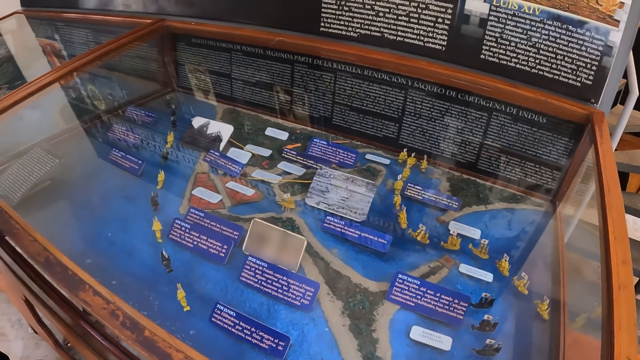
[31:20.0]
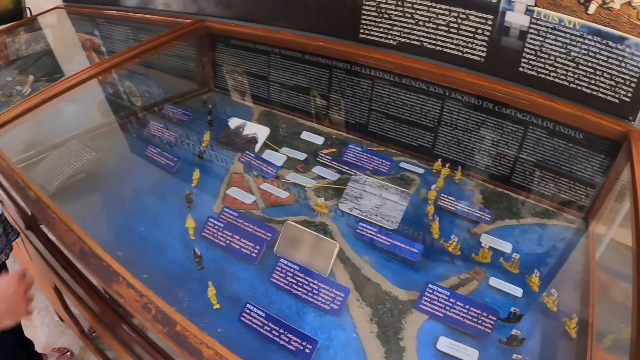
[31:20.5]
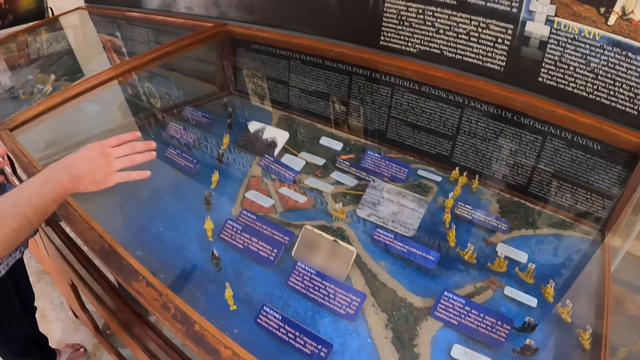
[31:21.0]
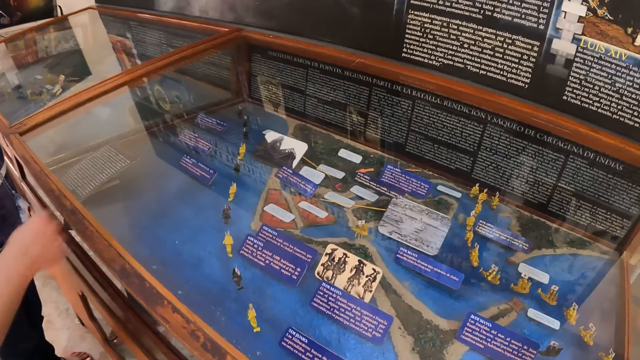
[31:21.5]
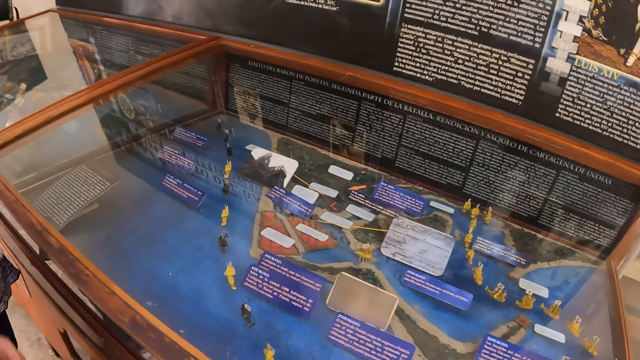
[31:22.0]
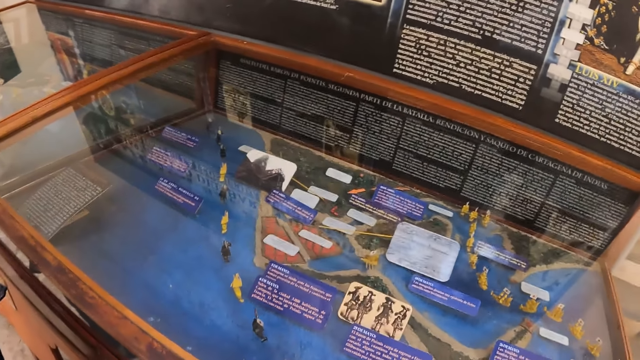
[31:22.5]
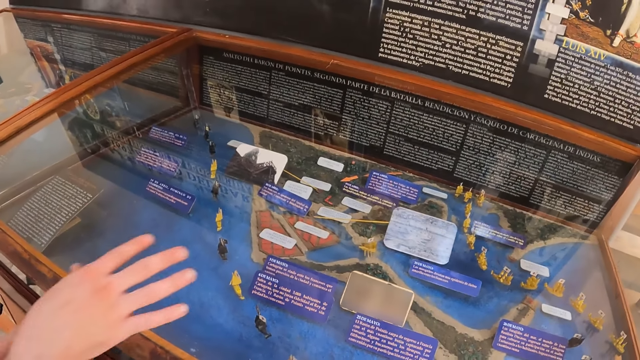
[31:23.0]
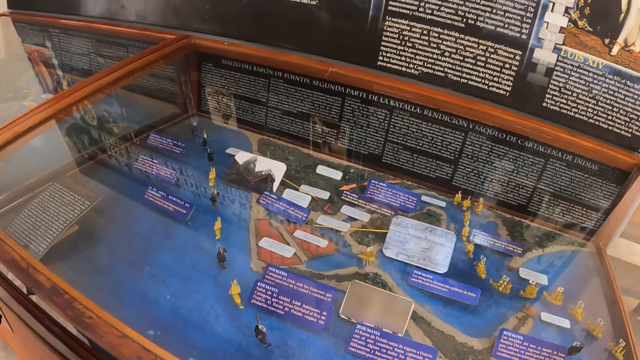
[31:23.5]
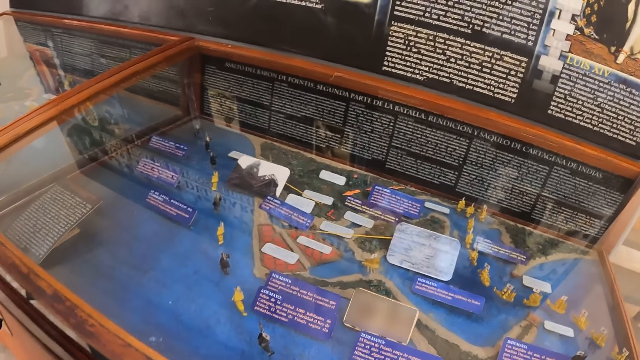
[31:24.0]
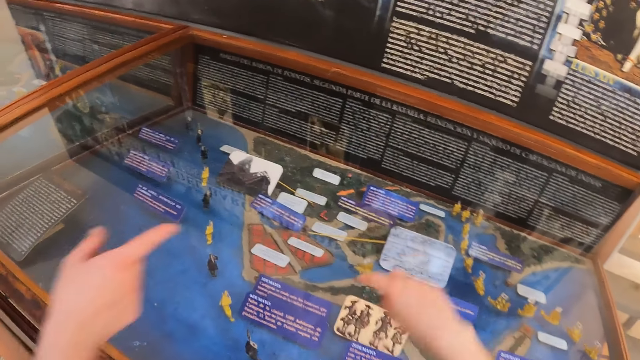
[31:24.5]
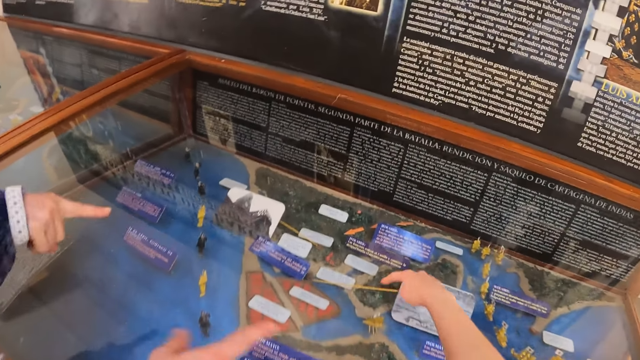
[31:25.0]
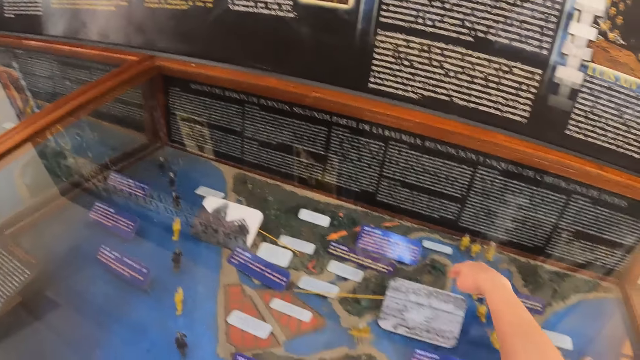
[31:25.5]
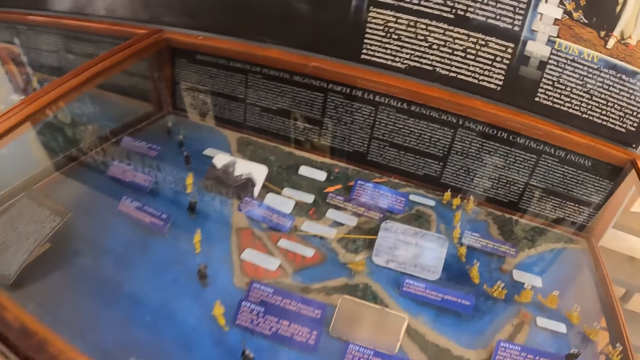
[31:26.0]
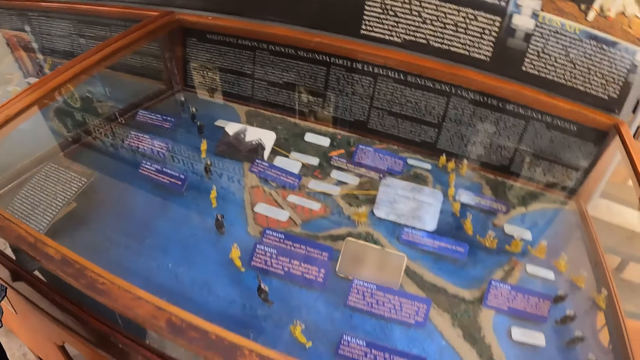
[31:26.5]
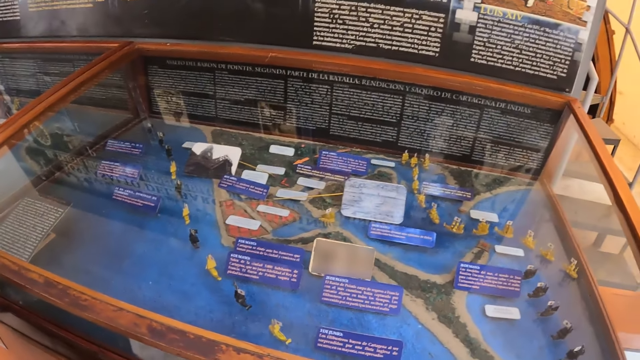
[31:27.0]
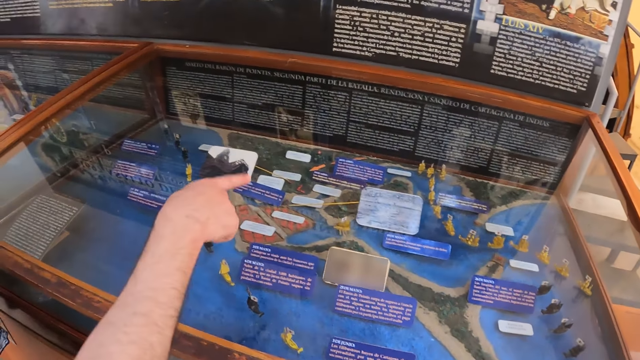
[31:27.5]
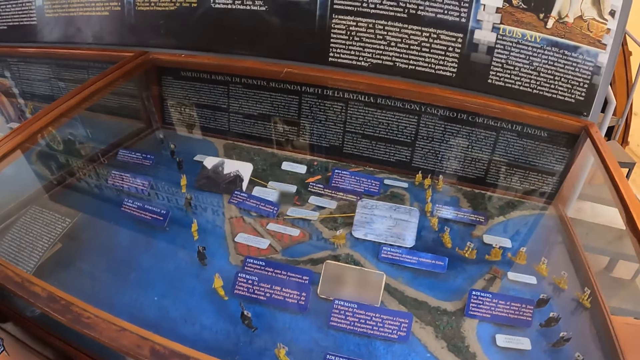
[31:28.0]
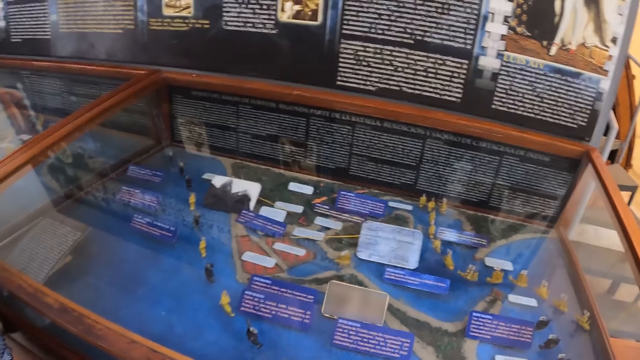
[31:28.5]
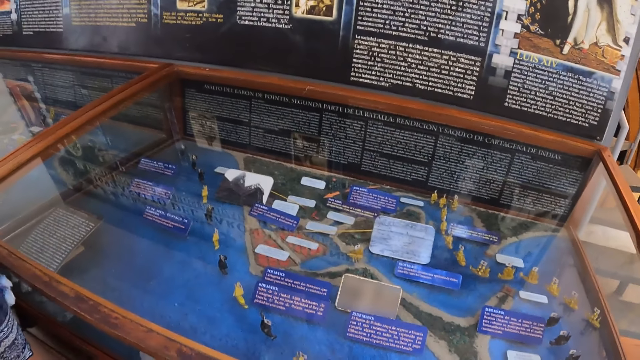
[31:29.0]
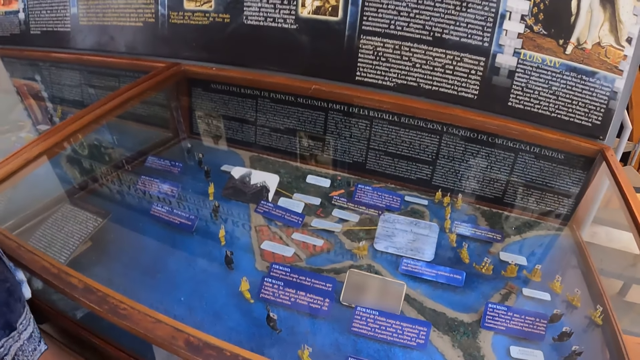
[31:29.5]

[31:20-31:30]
A man lifts both hands. The camera wearer looks at the art craft. They signal with the hand. They point at the craft art. They look at the art craft. They look around.

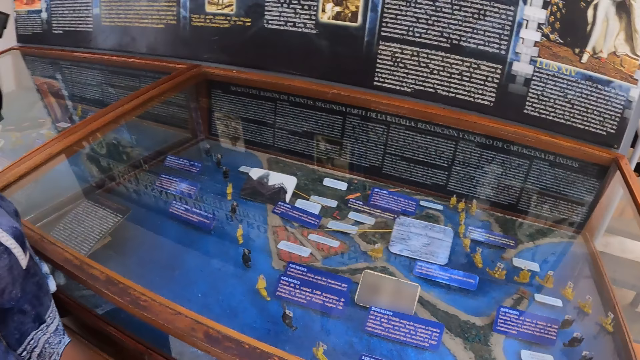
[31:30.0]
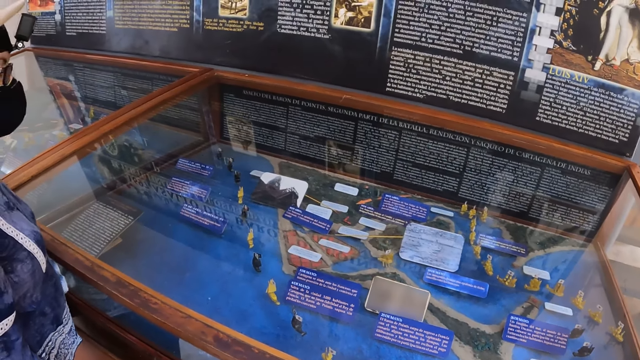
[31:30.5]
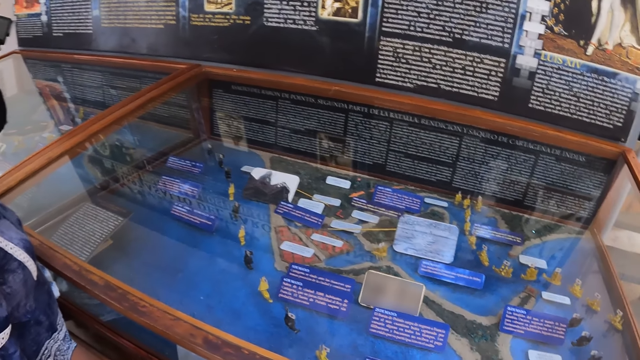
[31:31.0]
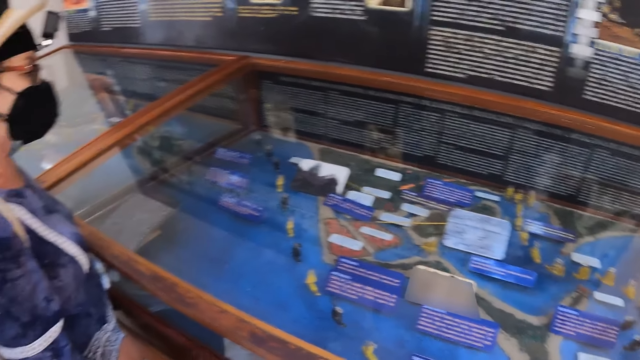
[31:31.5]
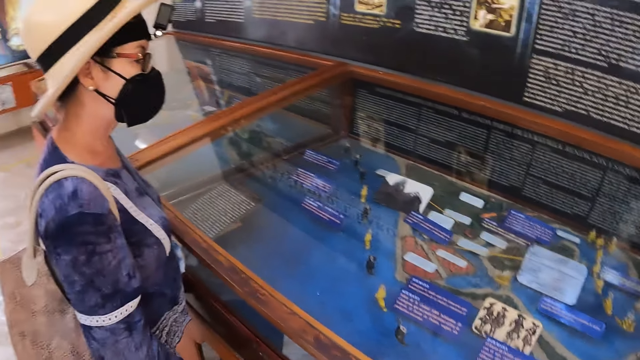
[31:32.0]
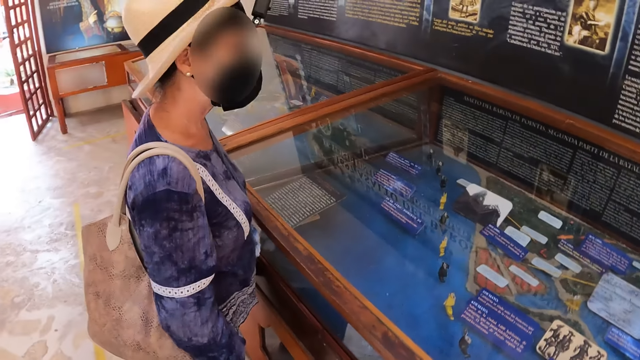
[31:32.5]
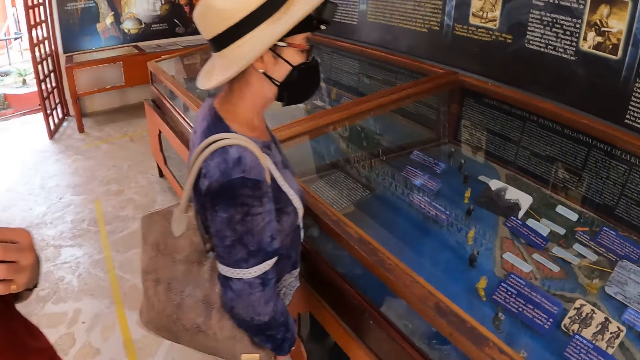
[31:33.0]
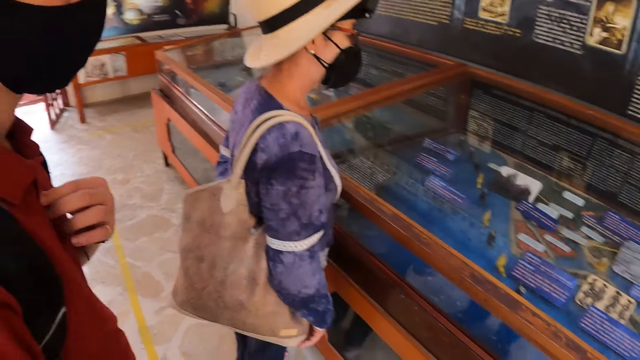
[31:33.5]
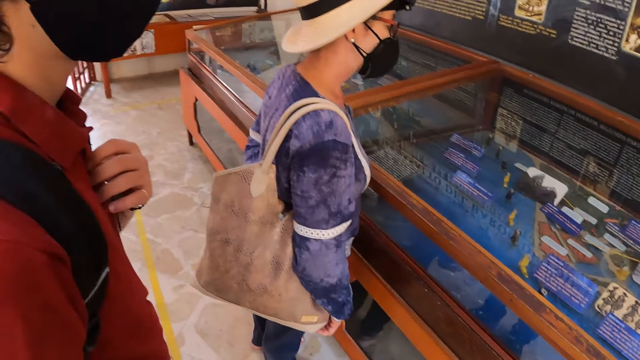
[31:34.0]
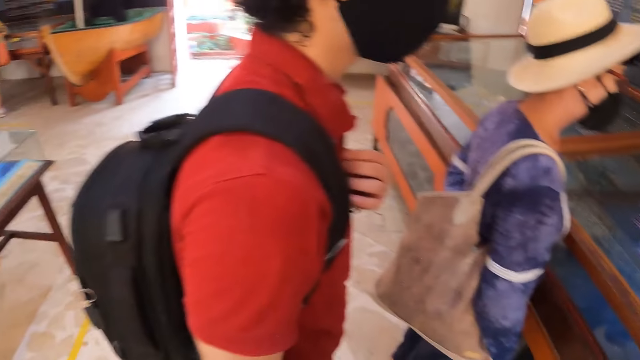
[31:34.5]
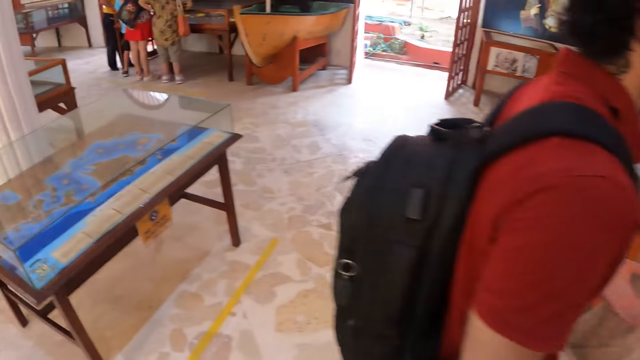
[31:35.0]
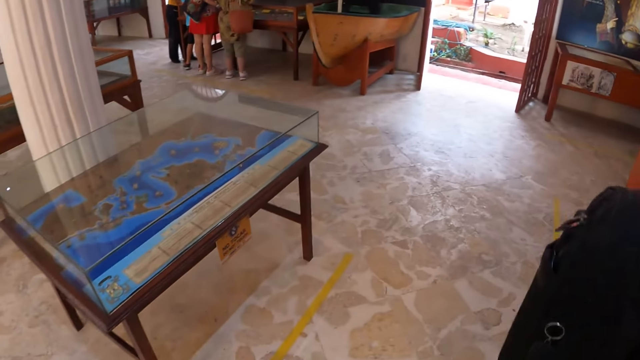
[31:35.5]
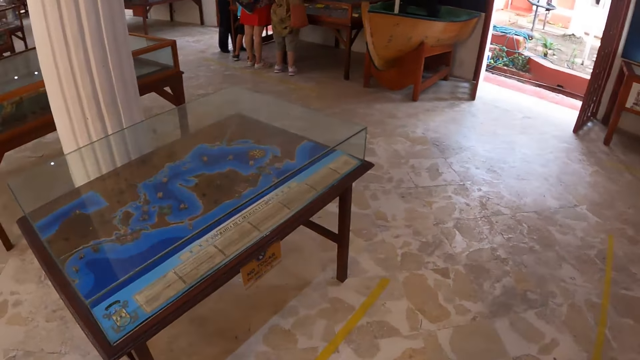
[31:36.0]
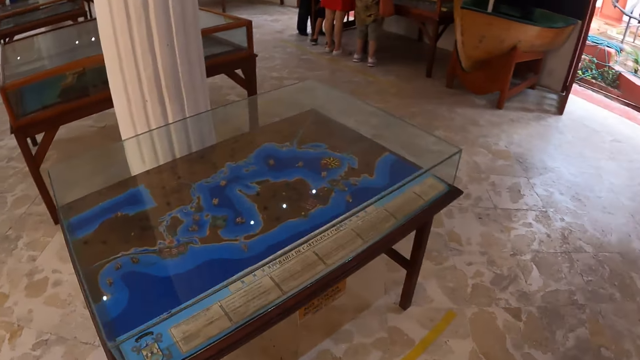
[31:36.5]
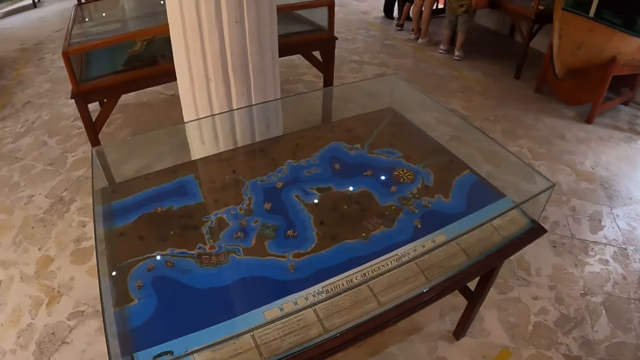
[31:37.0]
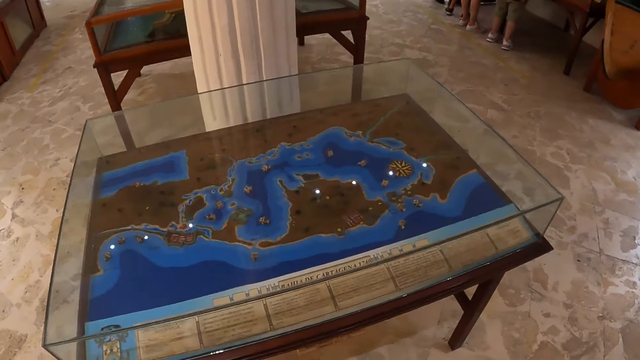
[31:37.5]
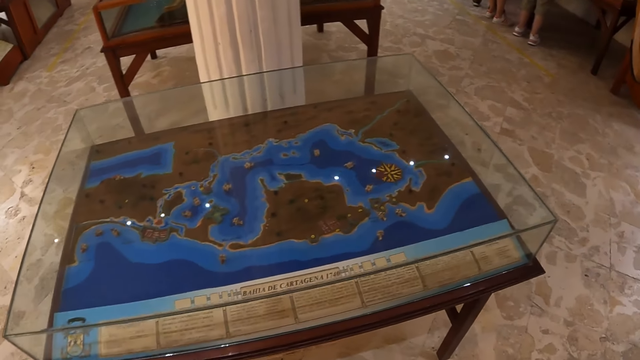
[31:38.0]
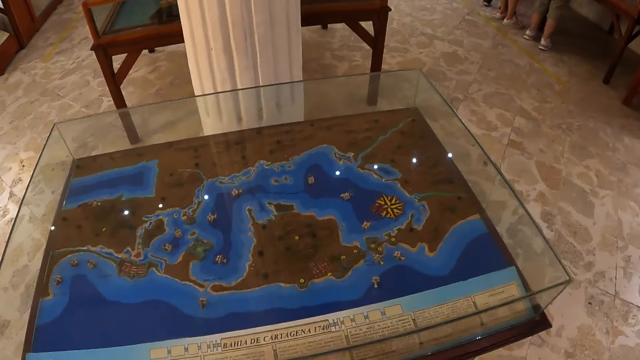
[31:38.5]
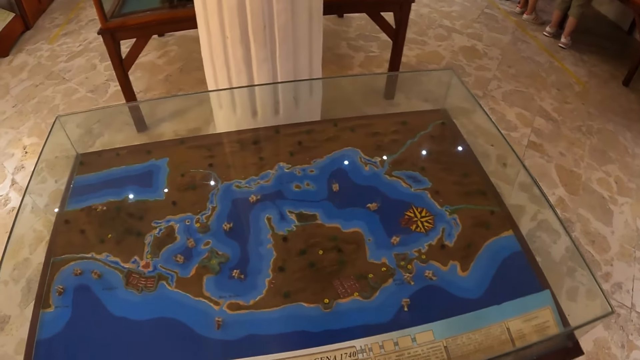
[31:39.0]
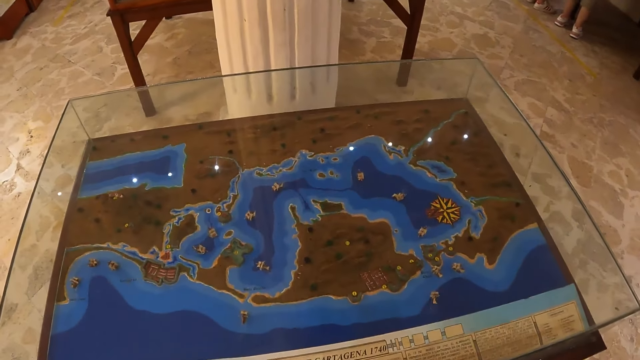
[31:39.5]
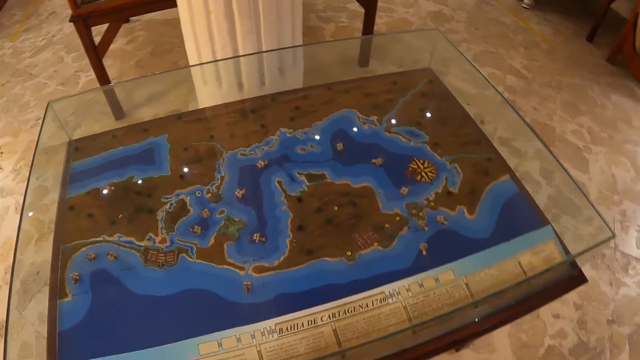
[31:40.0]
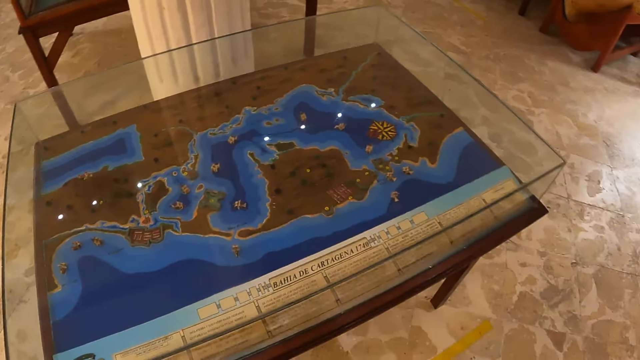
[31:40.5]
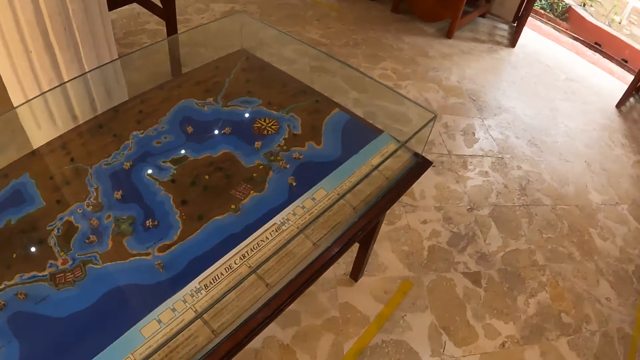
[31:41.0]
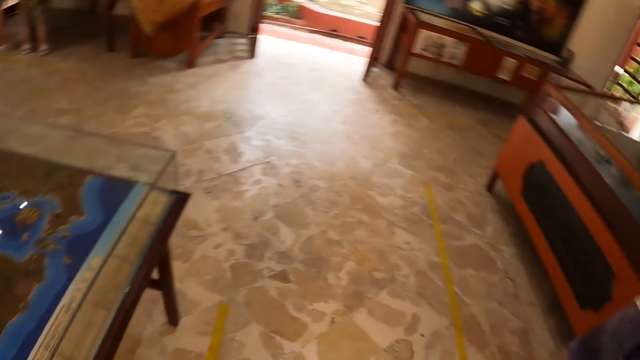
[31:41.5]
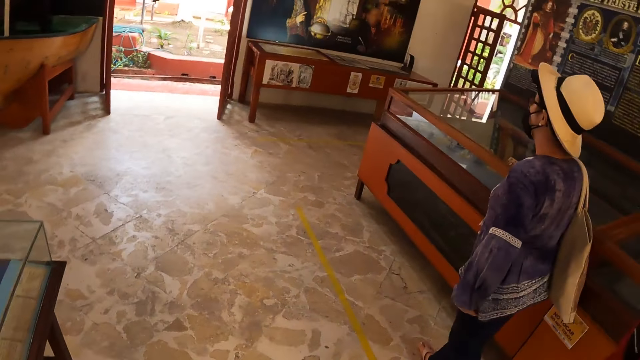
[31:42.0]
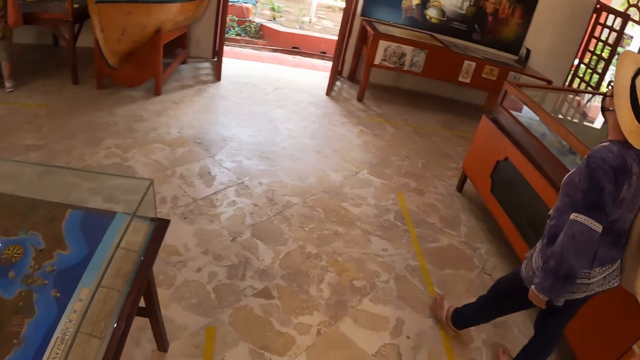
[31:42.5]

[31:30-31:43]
The camera wearer looks around. They walk around. They look at the art craft. They look around.
